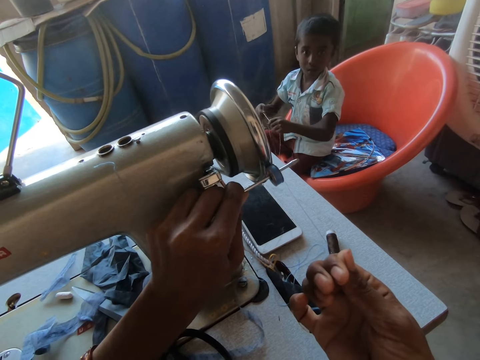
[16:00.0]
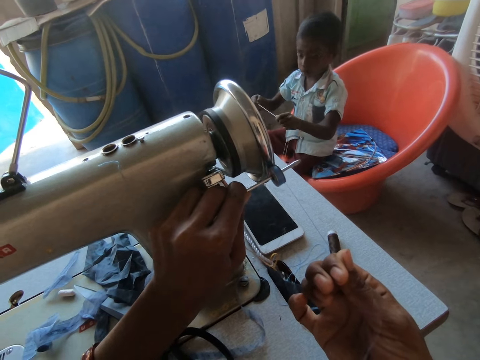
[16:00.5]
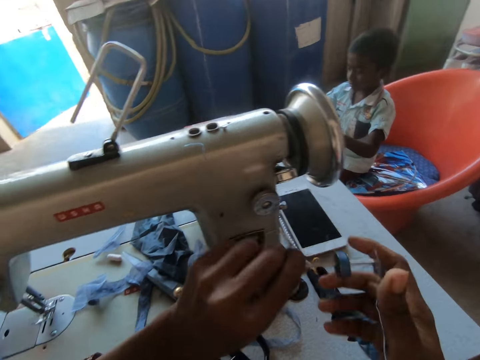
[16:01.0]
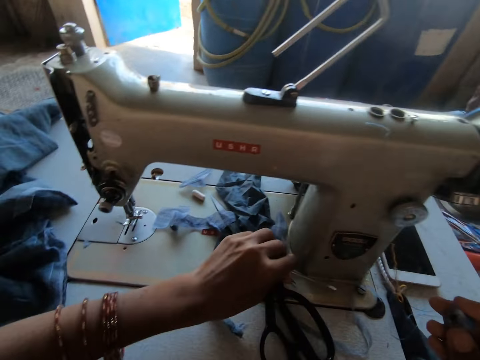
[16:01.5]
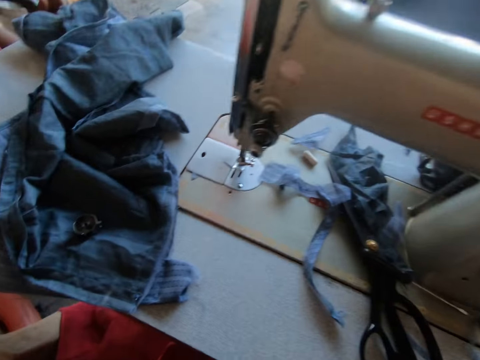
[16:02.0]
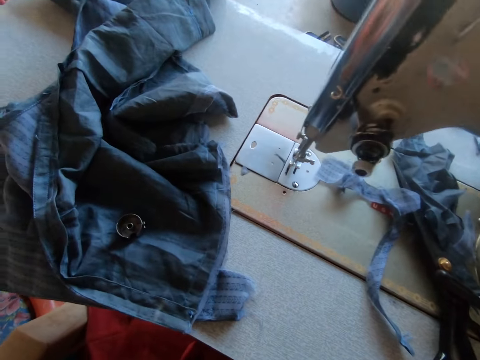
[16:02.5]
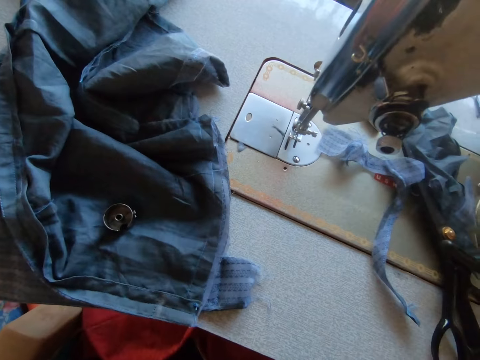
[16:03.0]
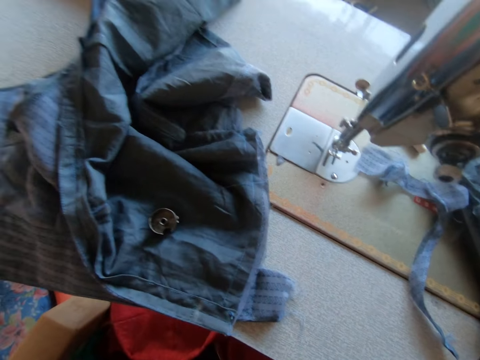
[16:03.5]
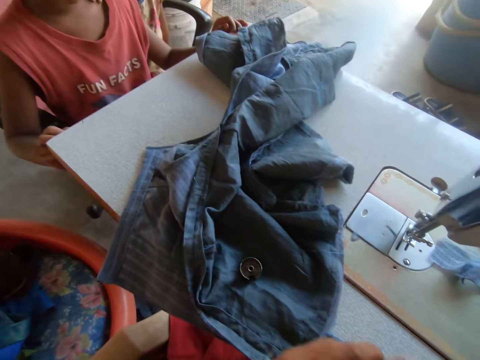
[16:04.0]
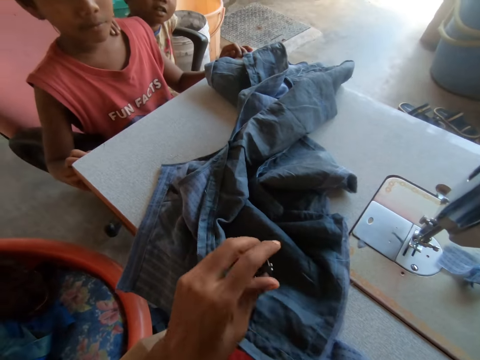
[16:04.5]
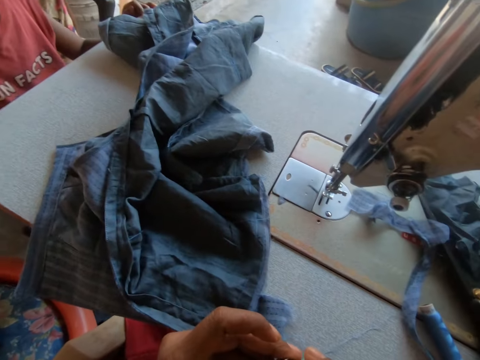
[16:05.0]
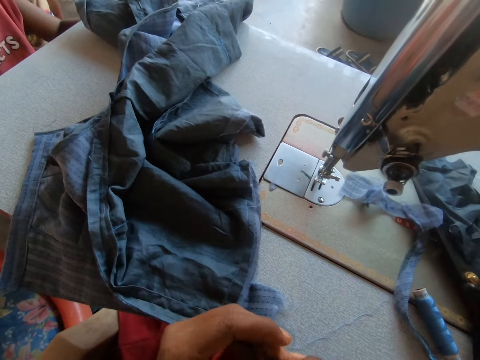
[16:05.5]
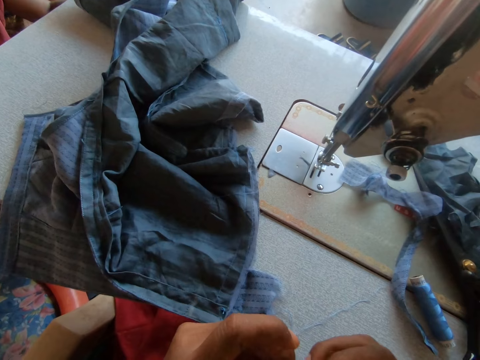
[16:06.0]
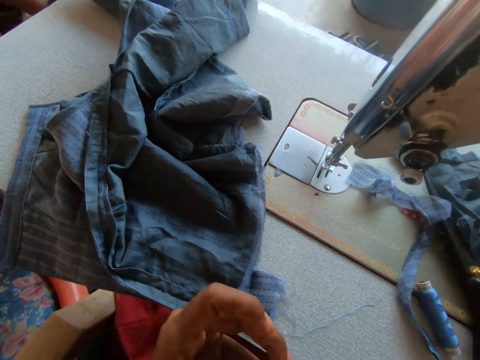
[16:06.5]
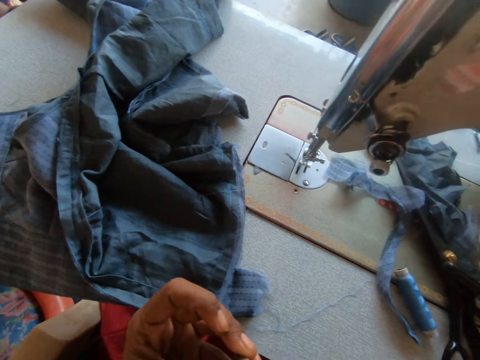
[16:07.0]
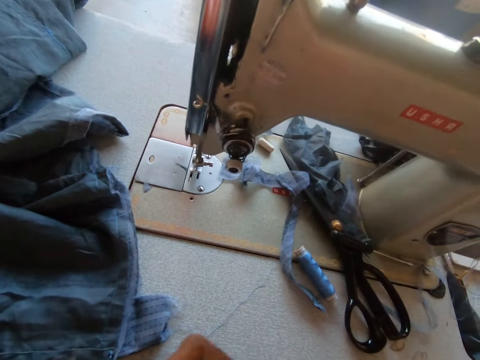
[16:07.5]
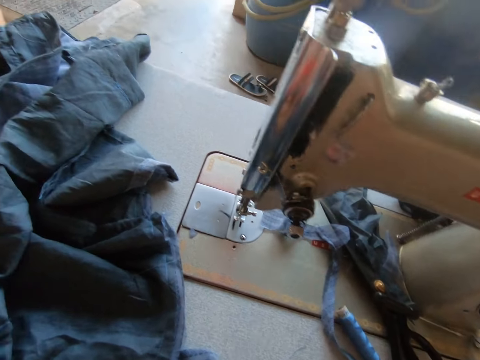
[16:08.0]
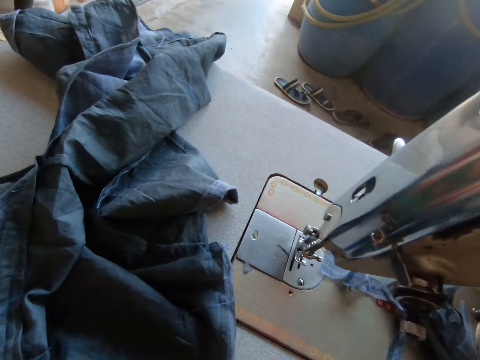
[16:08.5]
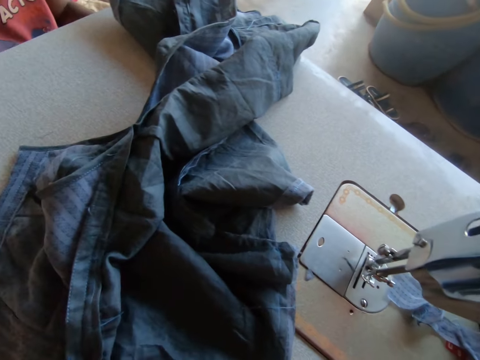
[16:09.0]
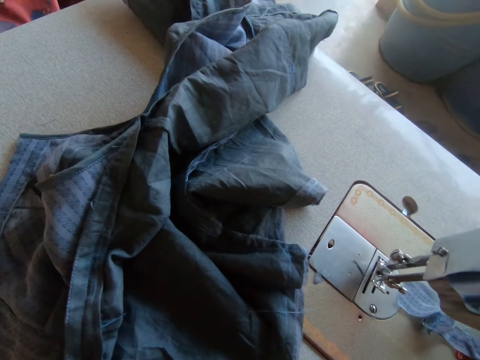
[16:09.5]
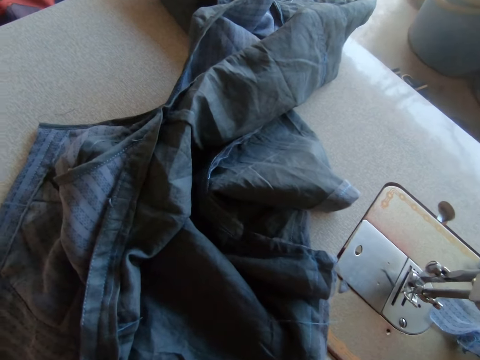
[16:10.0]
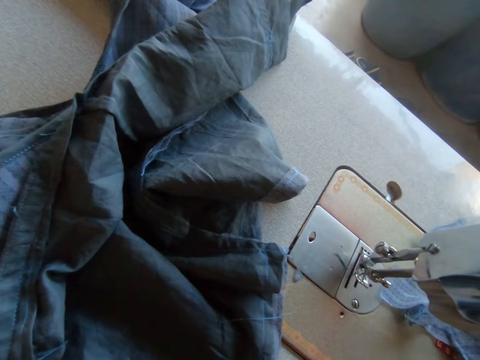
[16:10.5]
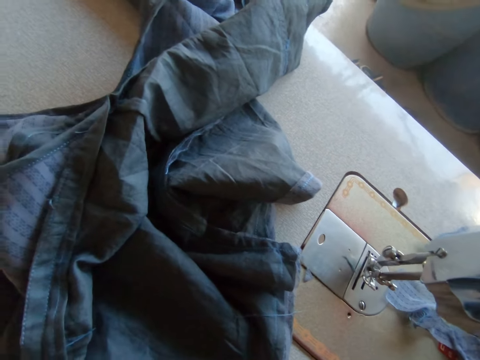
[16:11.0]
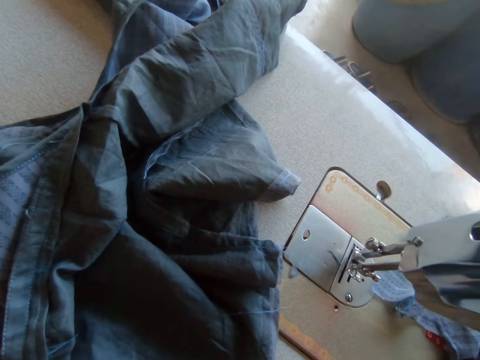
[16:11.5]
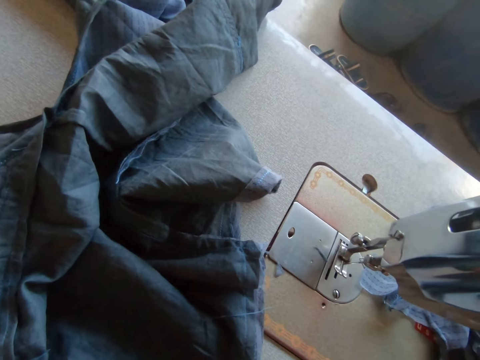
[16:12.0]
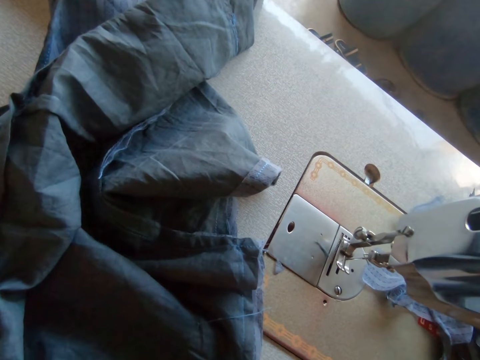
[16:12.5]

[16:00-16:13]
The camera wearer removes the metal bobbins from the screwdriver with her right hand. She drops the screwdriver on the sewing machine with her left hand. She rolls the thread on the bobbin. She picks the metal bobbin case from the sewing machine with her left hand. She inserts the bobbin in its casing. She sticks the thread bobbin back into the machine.

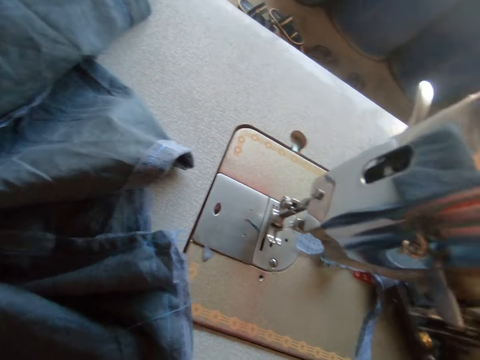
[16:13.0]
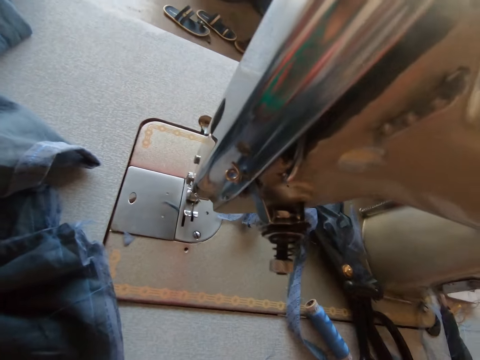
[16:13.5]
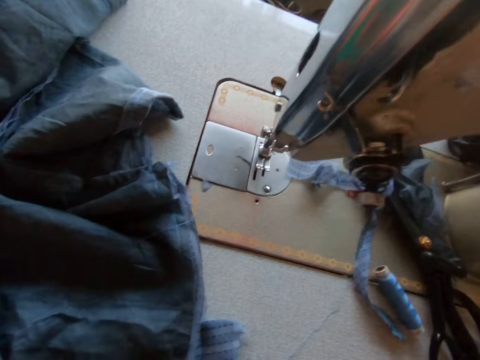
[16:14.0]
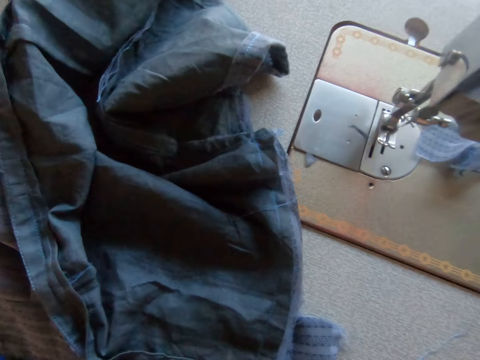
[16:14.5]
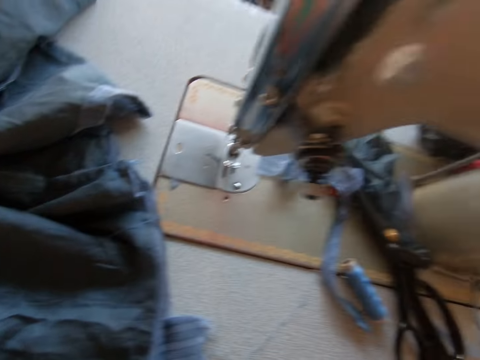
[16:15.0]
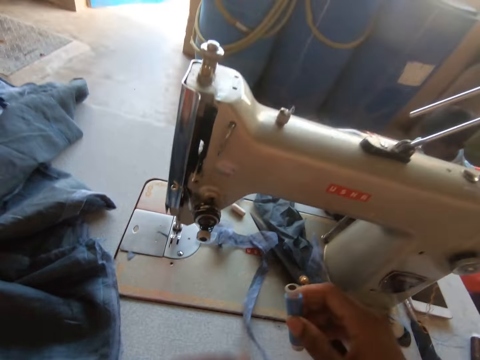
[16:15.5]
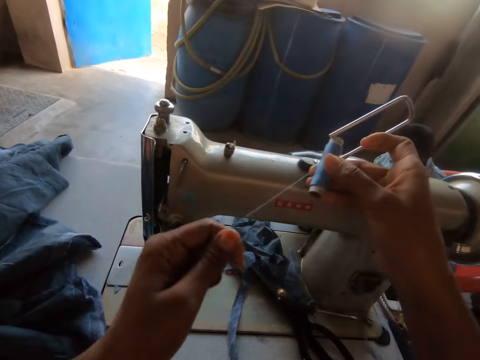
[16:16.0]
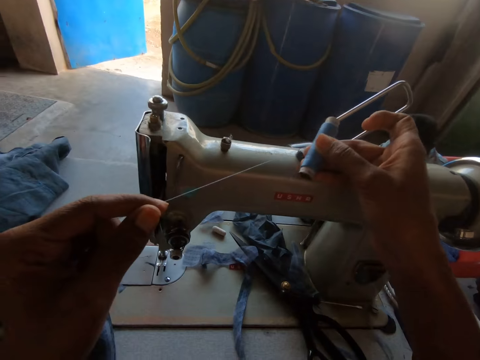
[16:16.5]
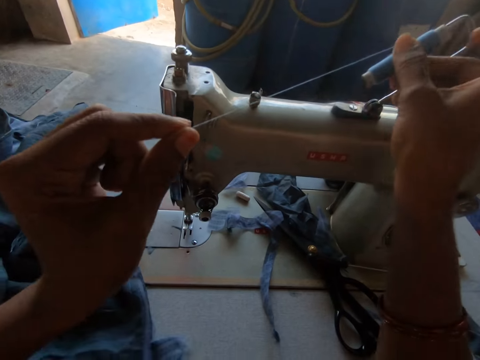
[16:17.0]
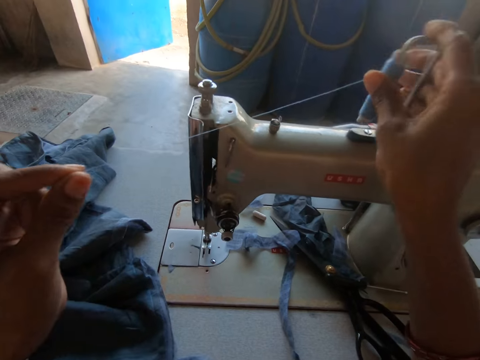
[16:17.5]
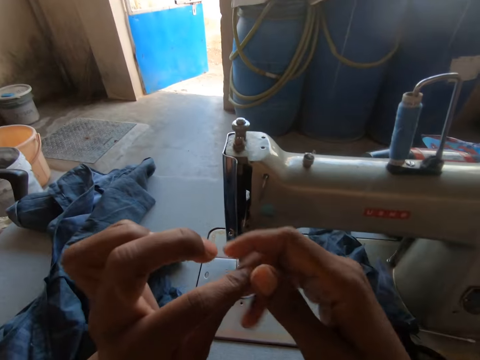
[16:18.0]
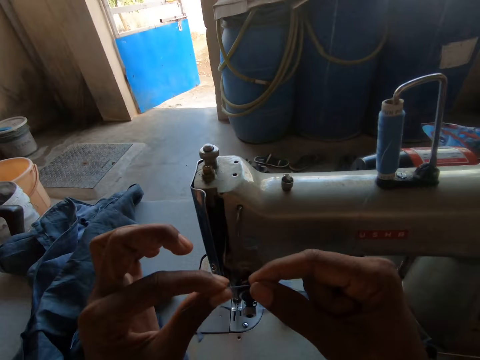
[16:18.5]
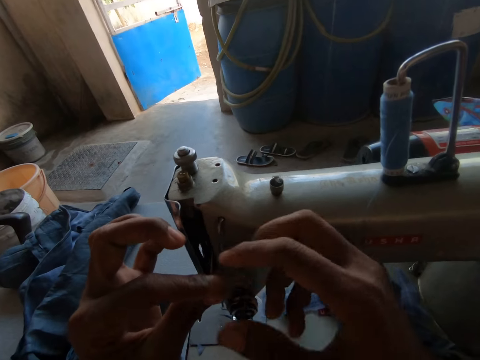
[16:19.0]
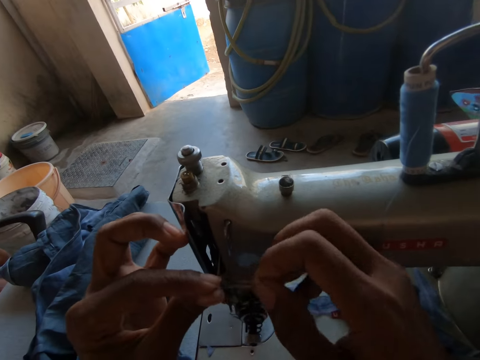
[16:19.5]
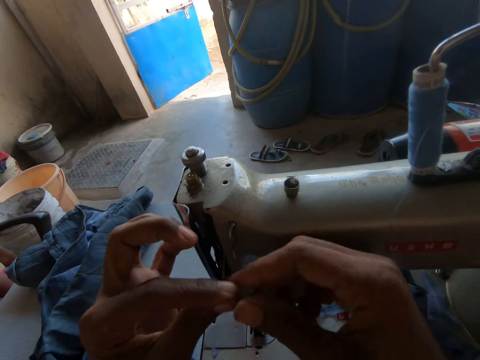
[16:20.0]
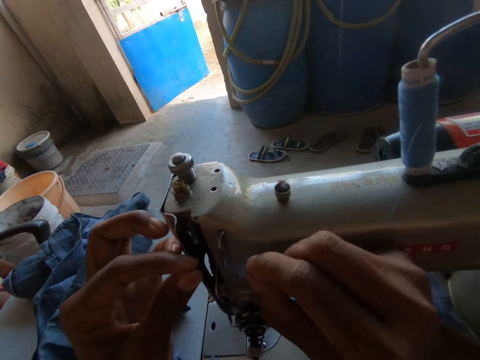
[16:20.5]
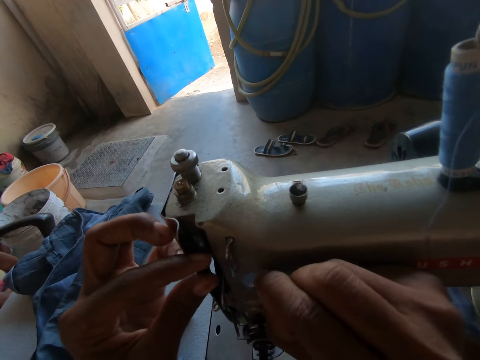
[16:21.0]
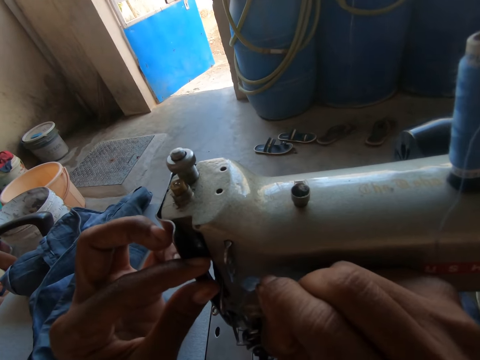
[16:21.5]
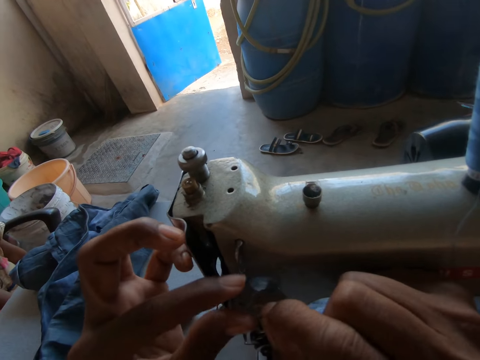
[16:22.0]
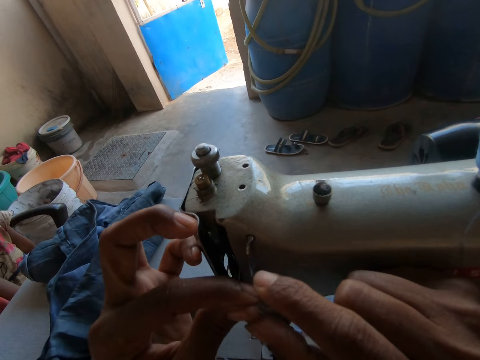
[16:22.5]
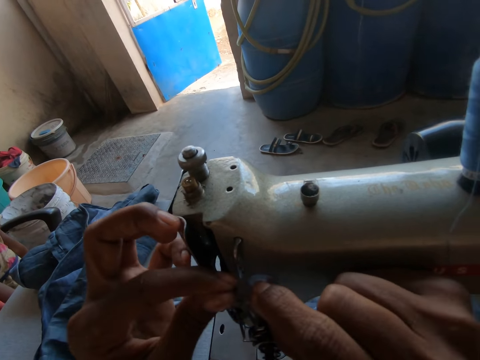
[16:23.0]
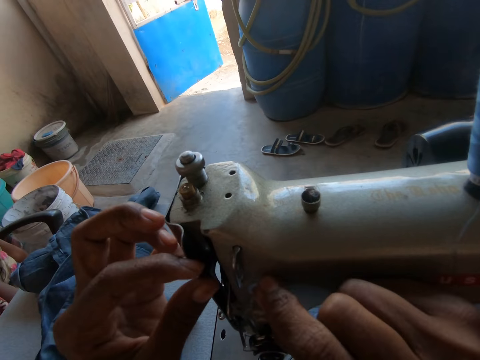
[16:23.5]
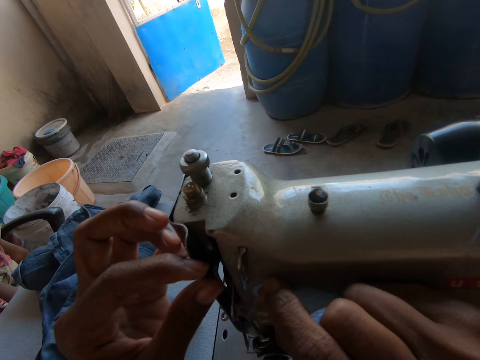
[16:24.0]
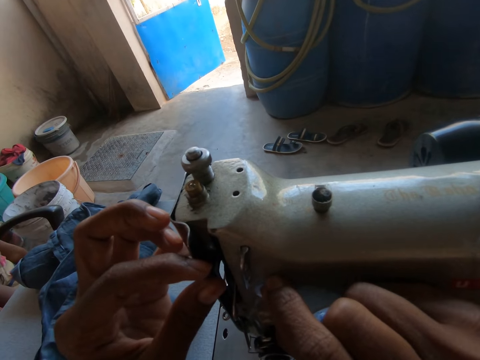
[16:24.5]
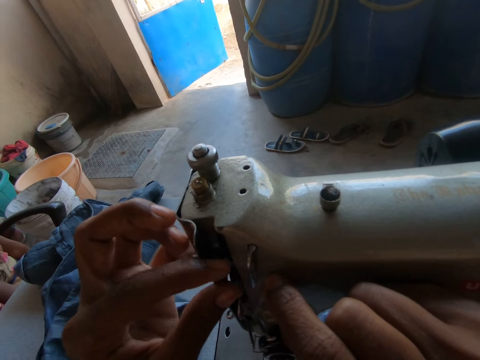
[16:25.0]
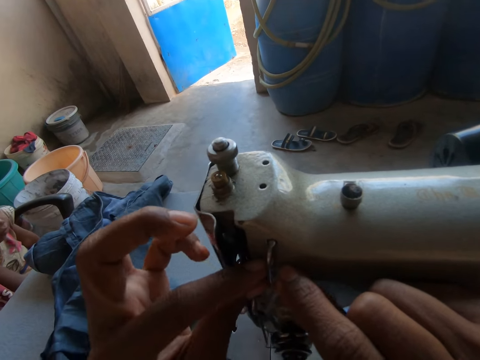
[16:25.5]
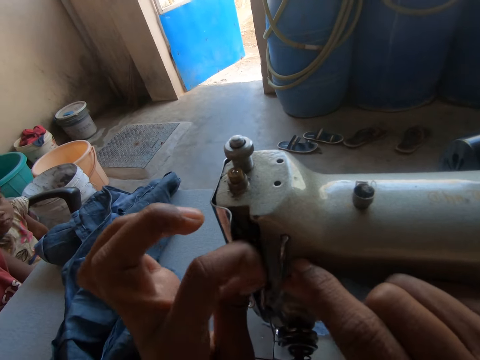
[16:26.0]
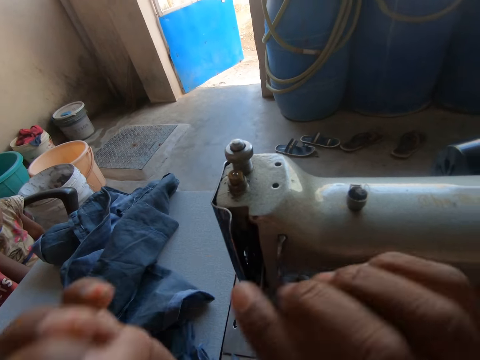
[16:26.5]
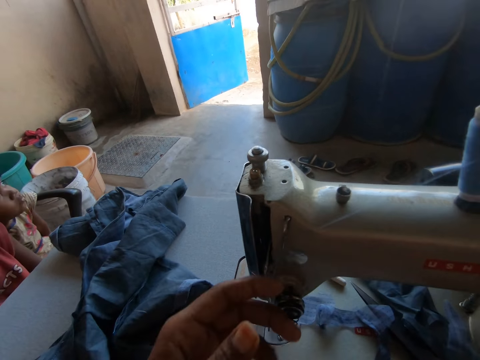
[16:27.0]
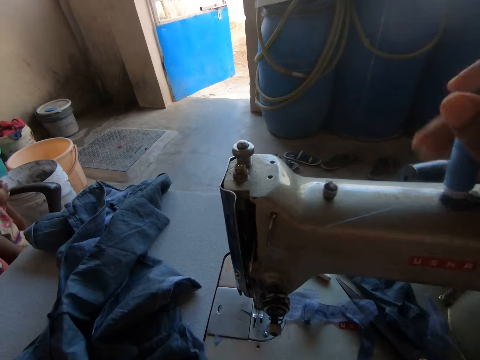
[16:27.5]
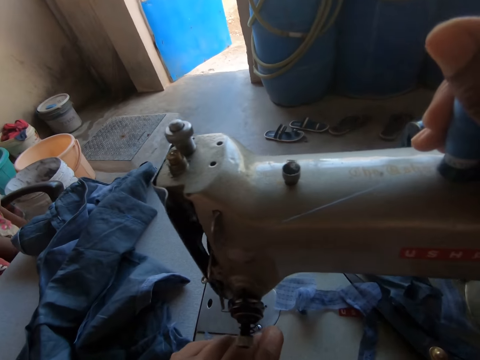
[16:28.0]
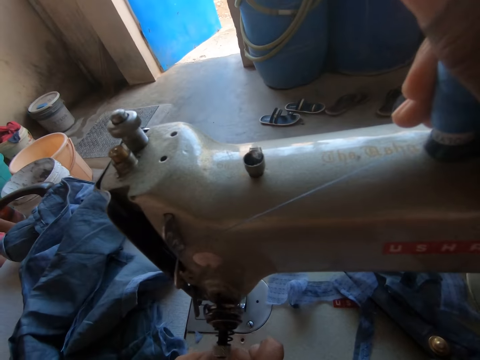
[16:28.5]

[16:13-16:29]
The camera wearer picks the thread yarn on the sewing machine table. She stretches the thread. She fixes the thread cone to the sewing machine thread holder with her right hand. She holds the thread in her hands. She rolls the tip of the thread in her hands. She fixes the thread to the sewing machine with her hands. She passes the thread through the machine thread holder. She stretches the thread.
